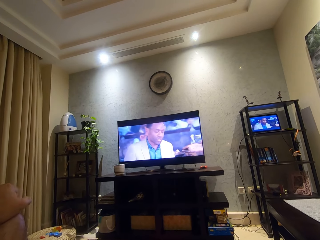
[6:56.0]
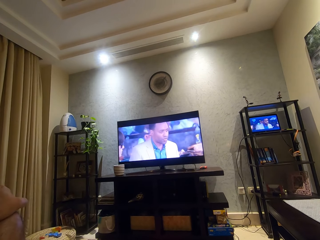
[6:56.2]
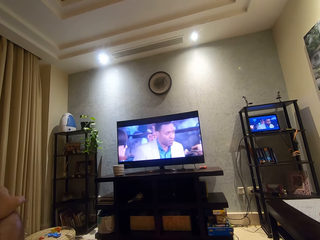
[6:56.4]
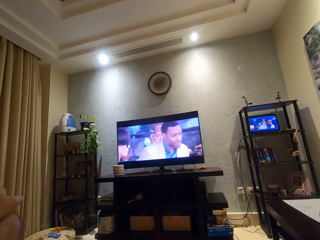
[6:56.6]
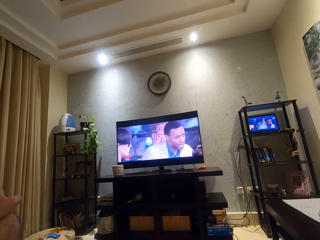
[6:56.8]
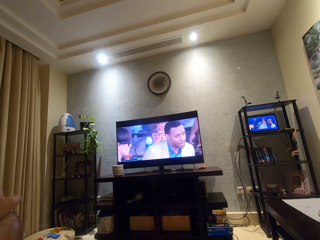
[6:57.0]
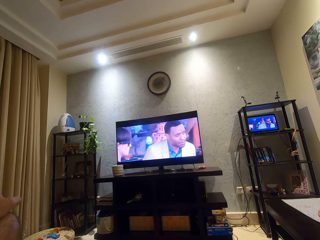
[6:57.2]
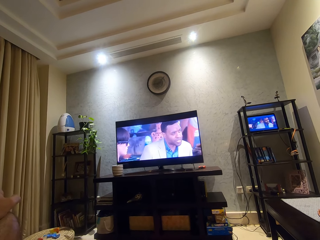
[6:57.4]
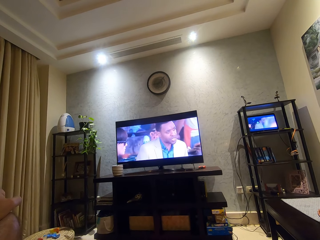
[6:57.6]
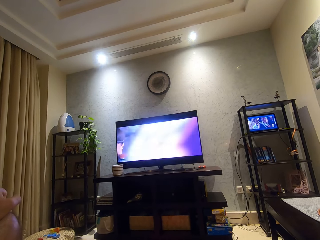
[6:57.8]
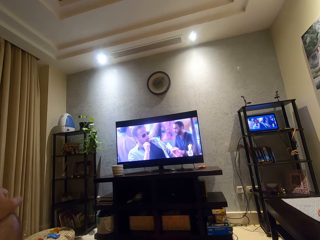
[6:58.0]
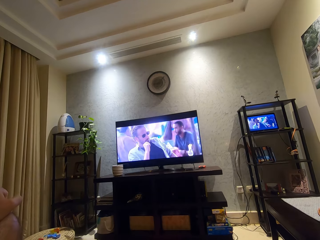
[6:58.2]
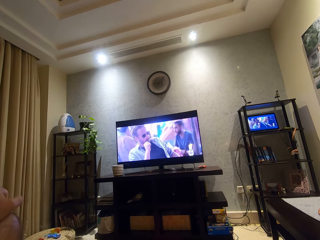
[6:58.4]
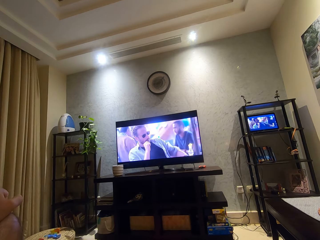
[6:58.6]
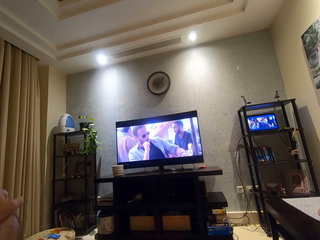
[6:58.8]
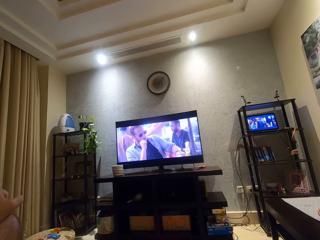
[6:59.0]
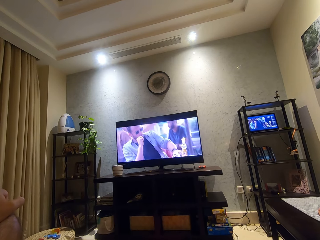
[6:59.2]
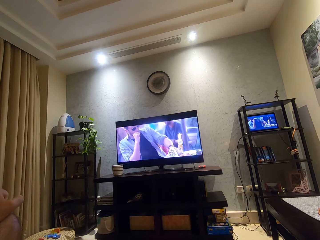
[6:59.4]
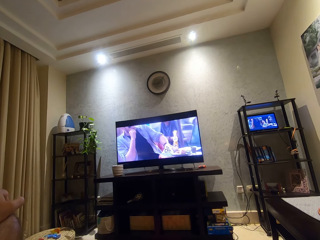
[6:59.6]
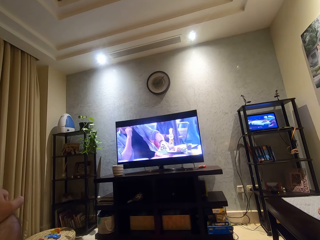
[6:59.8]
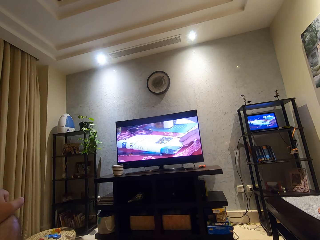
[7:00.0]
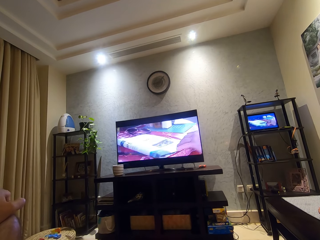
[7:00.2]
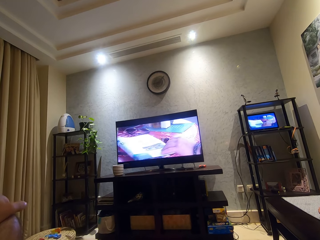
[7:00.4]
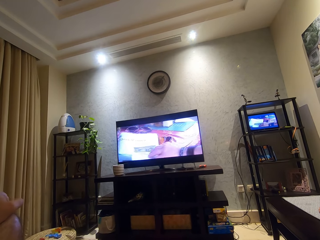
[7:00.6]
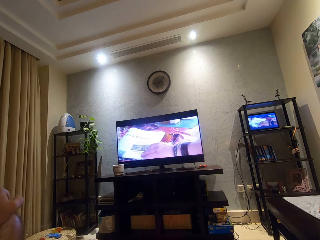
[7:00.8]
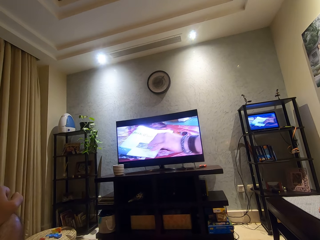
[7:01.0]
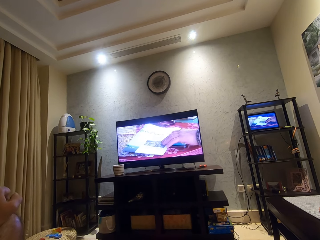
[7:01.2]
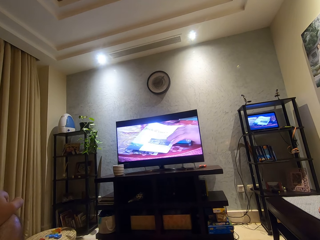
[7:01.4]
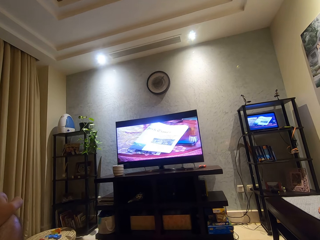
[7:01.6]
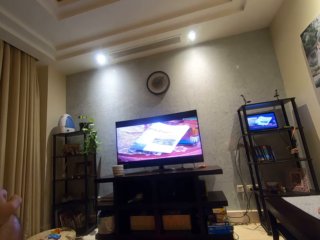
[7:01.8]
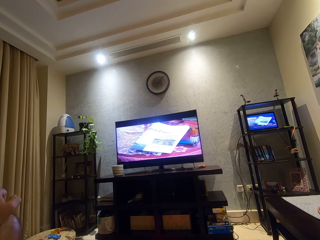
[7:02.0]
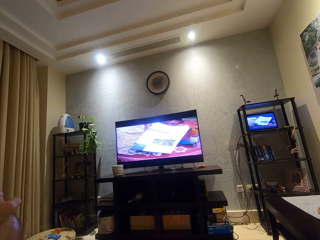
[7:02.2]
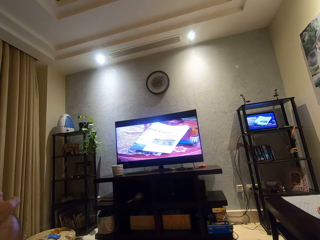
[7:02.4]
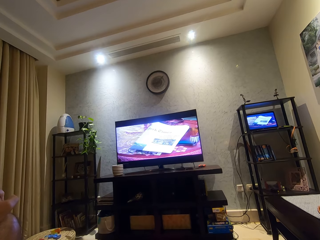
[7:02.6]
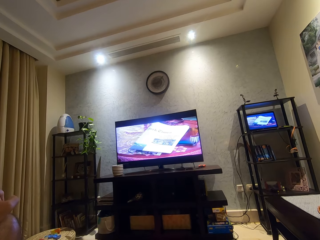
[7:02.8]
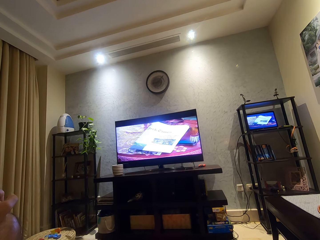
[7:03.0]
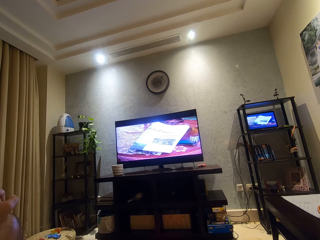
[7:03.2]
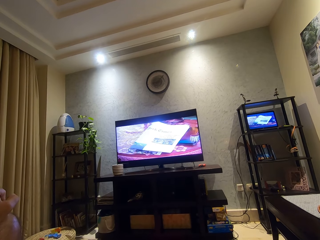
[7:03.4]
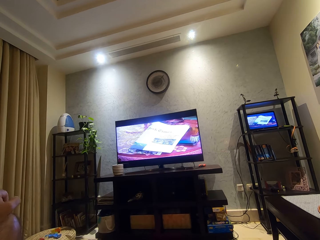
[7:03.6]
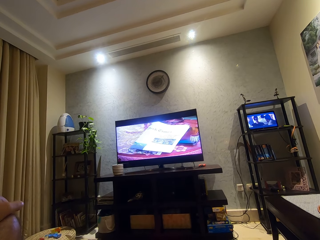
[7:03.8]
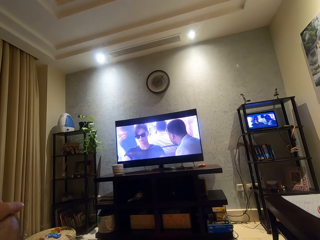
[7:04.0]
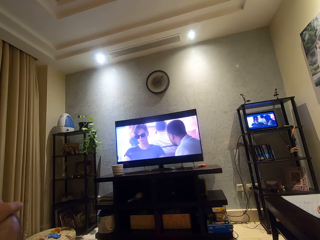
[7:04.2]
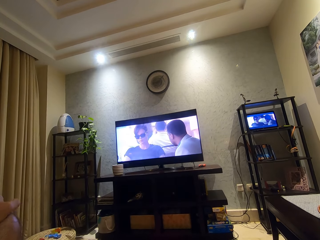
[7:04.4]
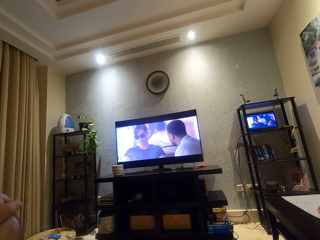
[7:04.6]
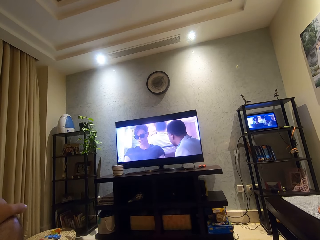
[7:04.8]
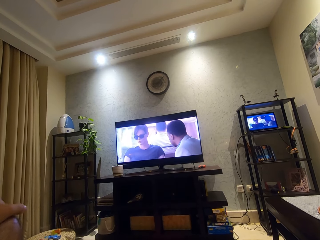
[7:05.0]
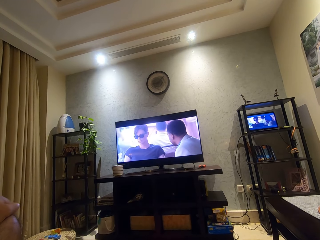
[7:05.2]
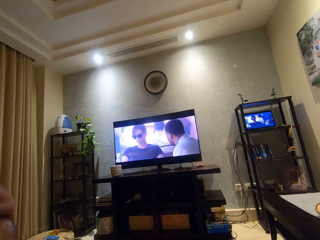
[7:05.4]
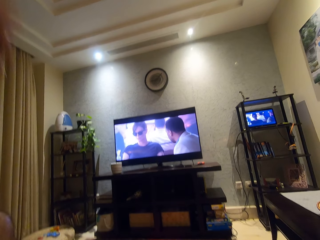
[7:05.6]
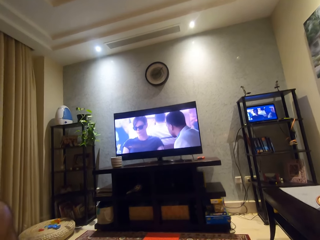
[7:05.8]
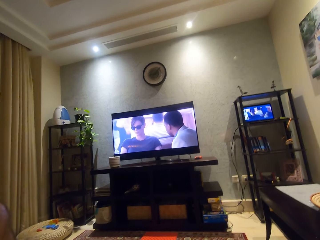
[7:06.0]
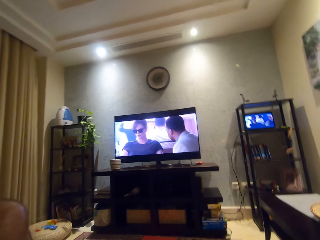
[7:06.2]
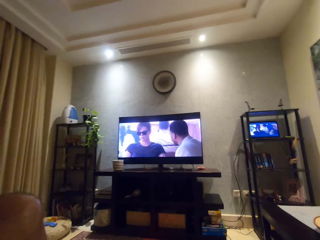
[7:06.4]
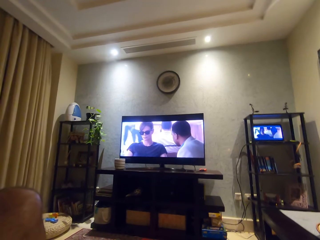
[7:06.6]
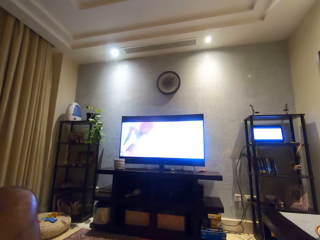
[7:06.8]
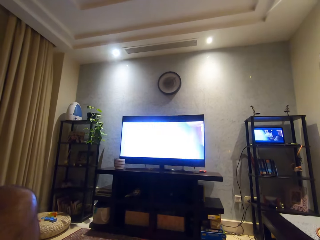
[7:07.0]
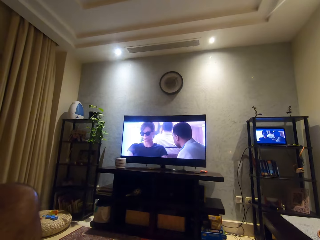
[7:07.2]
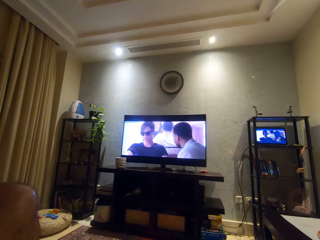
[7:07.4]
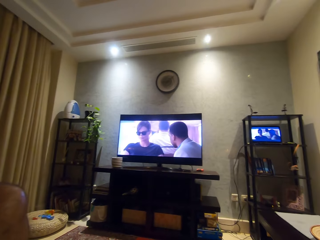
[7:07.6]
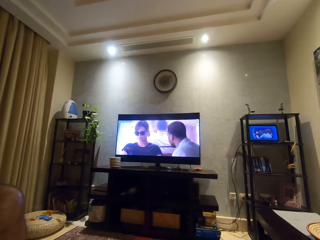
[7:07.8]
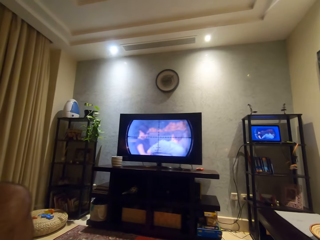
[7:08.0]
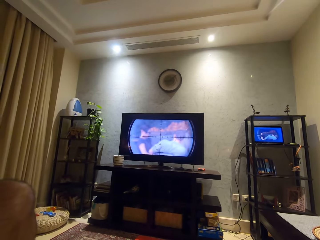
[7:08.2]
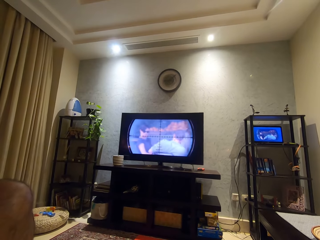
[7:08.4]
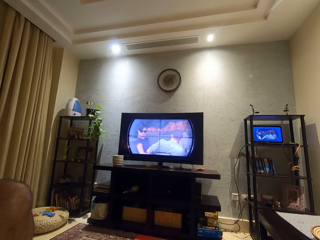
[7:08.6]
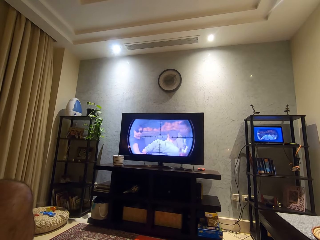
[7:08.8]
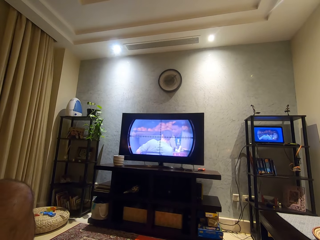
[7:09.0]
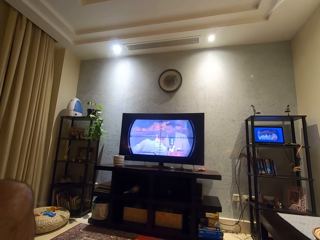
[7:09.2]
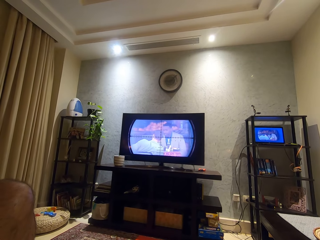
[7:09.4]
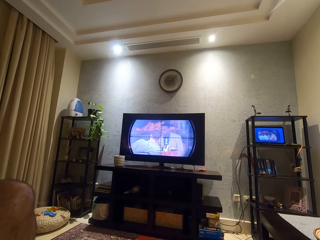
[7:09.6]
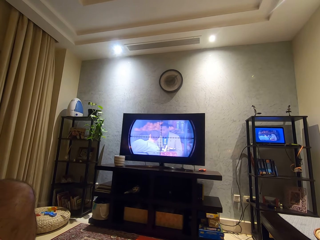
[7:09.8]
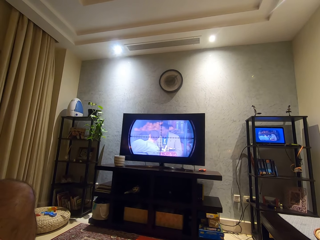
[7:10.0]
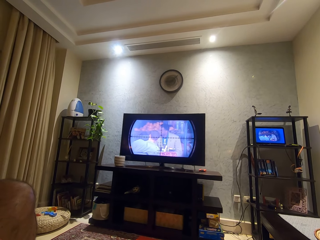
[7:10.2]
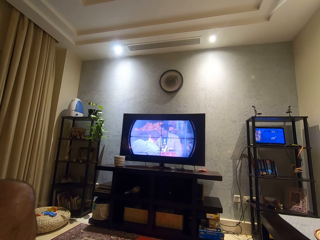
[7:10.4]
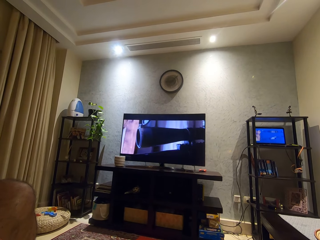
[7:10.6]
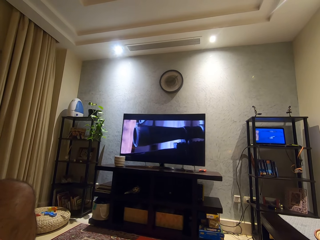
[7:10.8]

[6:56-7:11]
The camera wearer lifts the left hand.

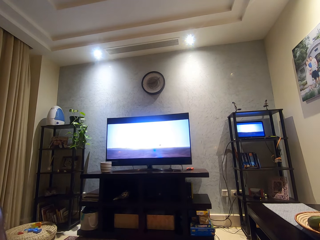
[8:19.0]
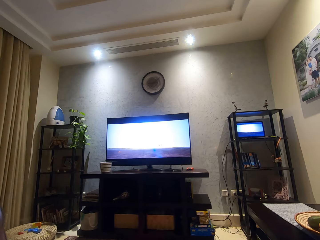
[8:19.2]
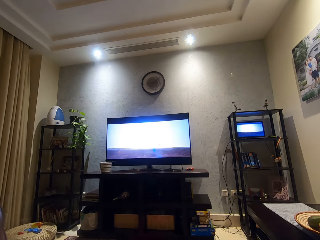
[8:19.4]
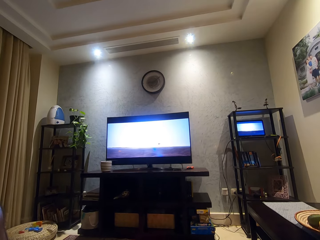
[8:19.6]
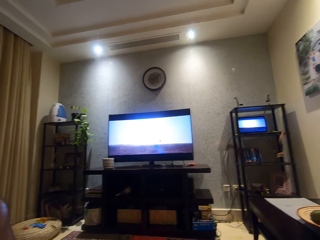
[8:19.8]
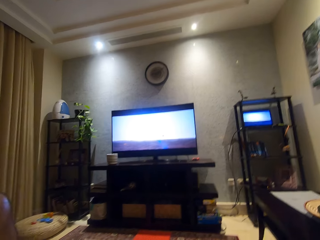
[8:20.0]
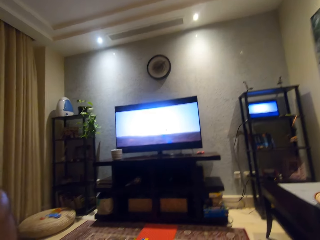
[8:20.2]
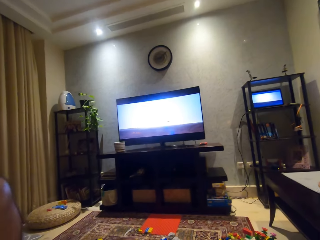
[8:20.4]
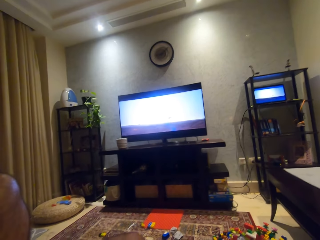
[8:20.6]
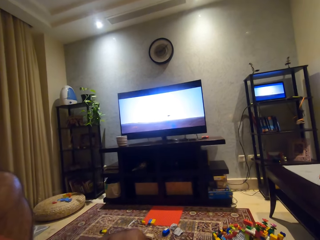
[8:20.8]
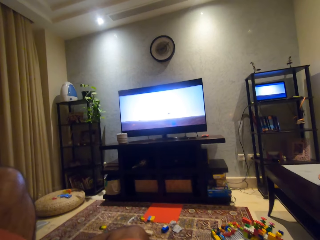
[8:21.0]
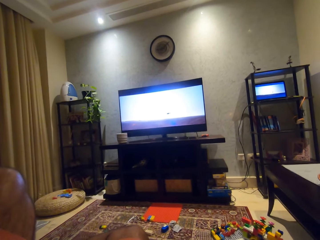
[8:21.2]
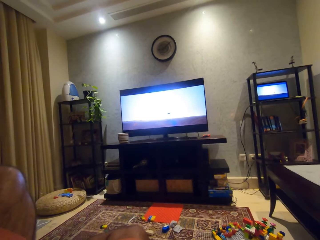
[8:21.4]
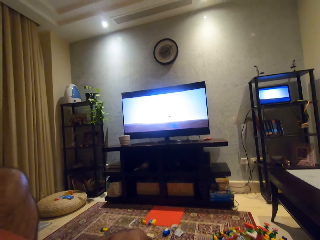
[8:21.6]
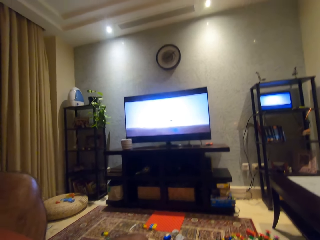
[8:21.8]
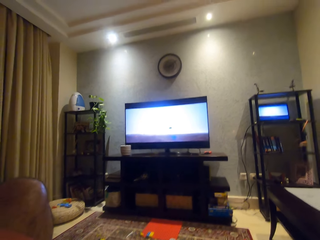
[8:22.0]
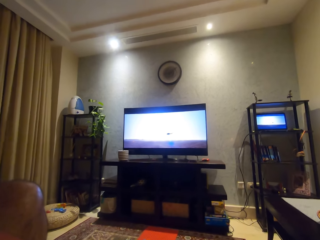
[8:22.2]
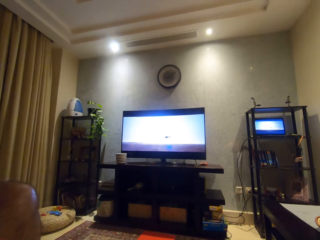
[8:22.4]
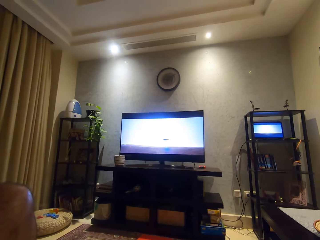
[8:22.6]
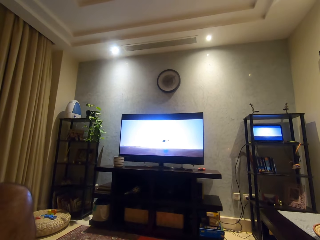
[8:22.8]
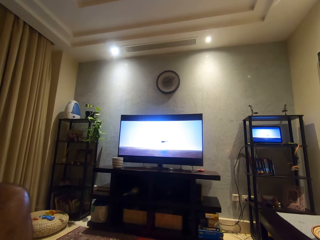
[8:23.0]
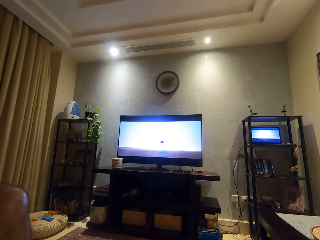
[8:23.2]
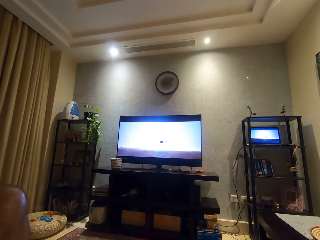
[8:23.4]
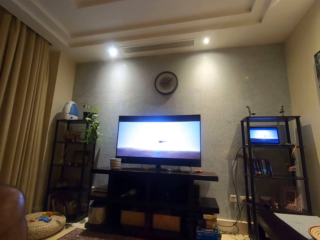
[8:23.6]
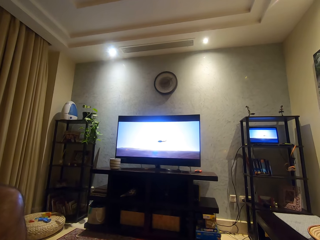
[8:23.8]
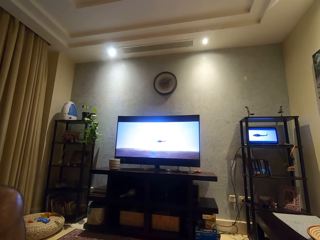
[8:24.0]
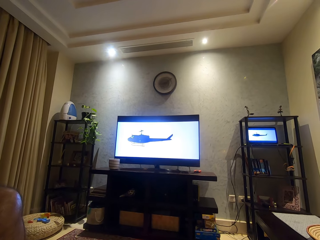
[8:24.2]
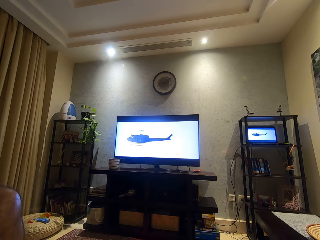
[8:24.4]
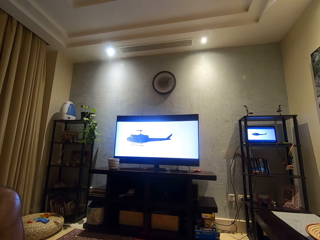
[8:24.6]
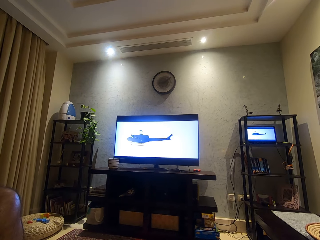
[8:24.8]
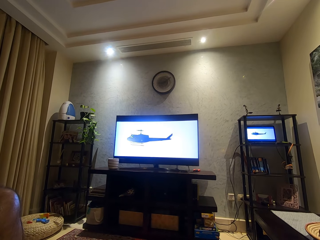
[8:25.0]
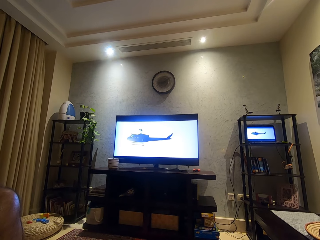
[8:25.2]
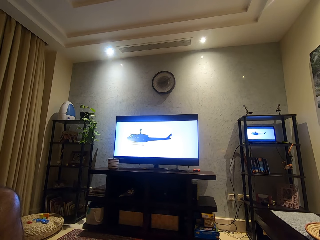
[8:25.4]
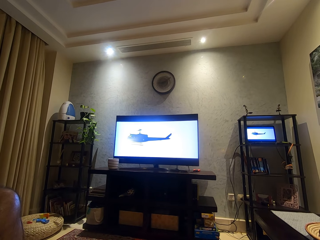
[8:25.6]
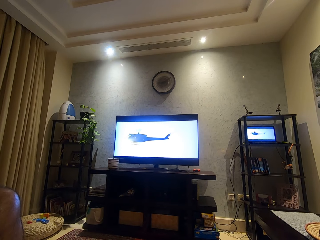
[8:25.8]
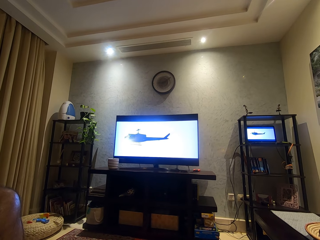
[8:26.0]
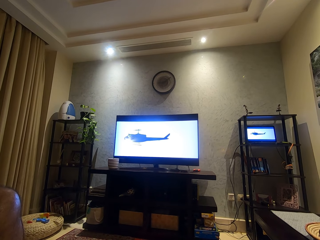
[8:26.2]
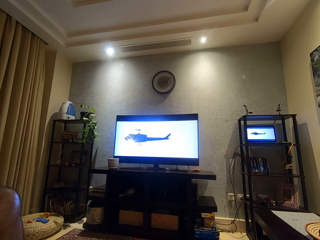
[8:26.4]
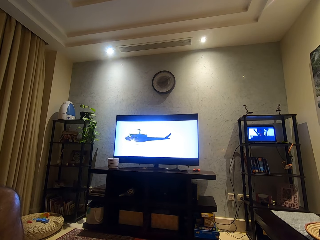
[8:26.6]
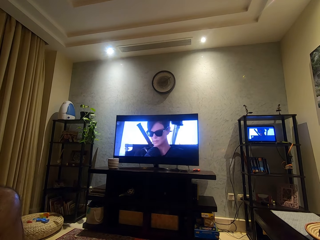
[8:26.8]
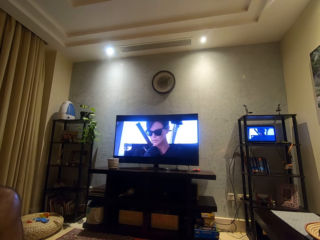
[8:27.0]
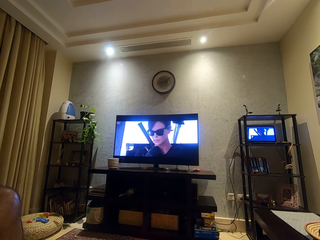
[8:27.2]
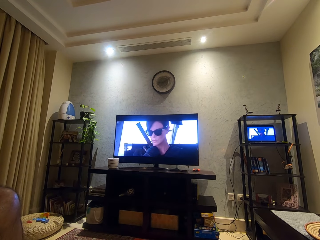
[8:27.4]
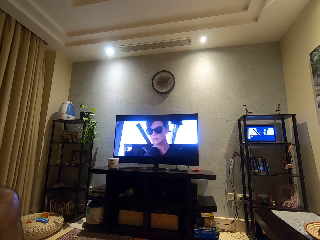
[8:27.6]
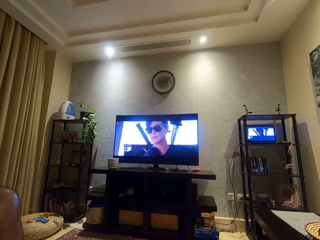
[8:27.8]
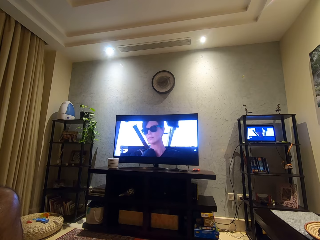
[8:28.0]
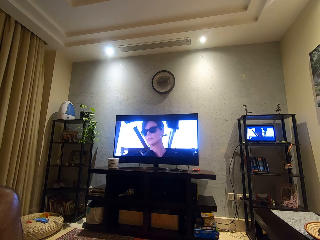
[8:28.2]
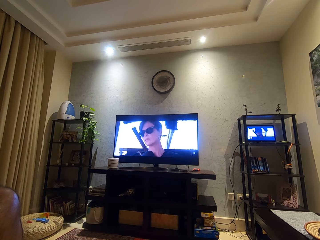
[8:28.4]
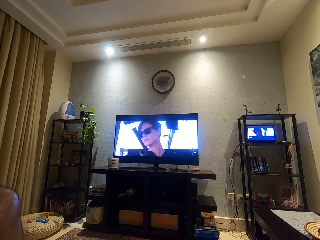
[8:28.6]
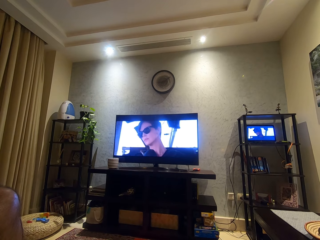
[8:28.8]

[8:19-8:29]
The camera wearer looks at the floor. They look at the screen.
